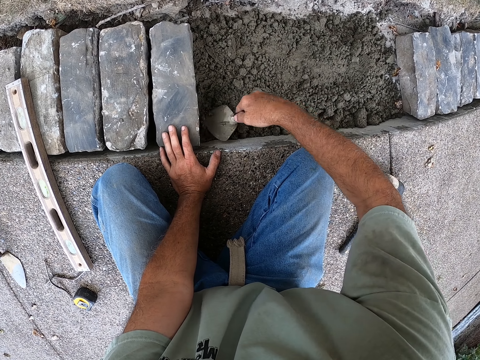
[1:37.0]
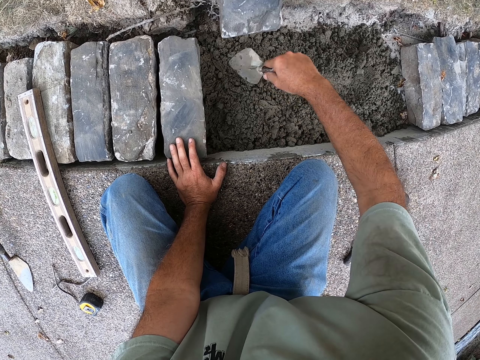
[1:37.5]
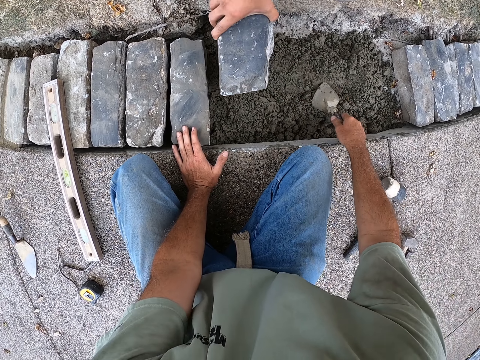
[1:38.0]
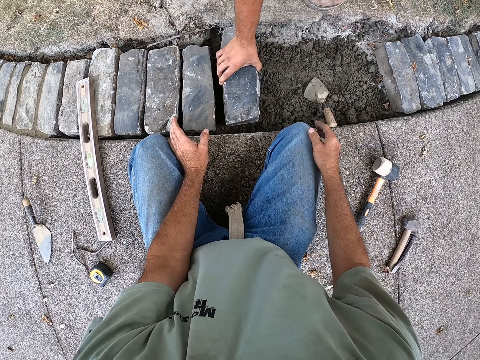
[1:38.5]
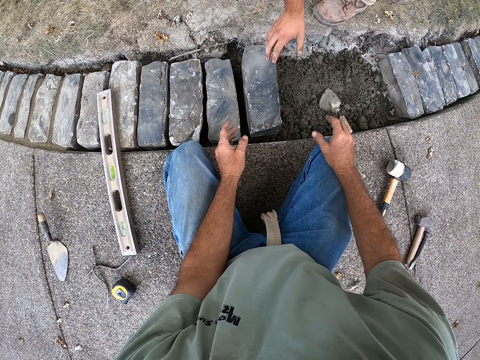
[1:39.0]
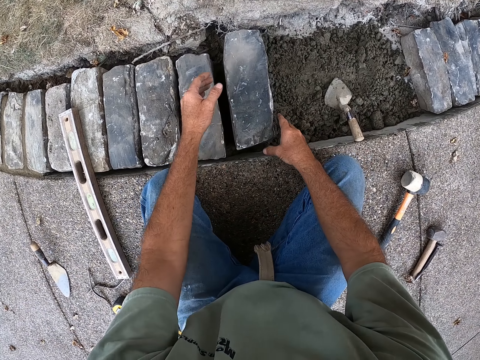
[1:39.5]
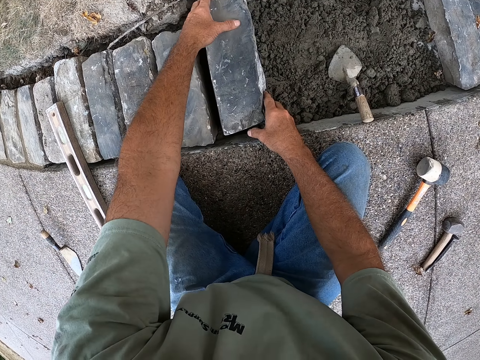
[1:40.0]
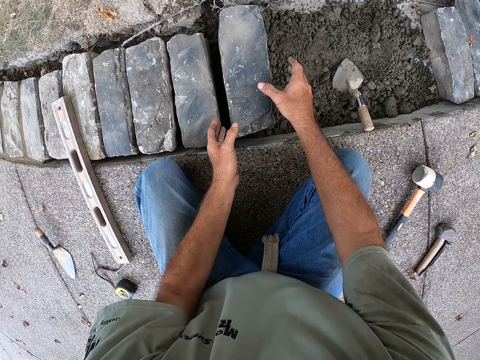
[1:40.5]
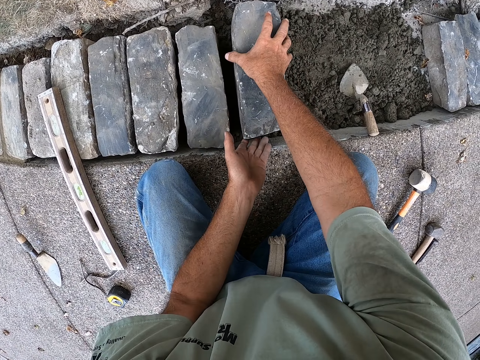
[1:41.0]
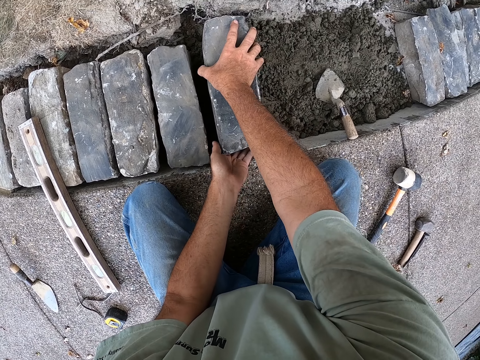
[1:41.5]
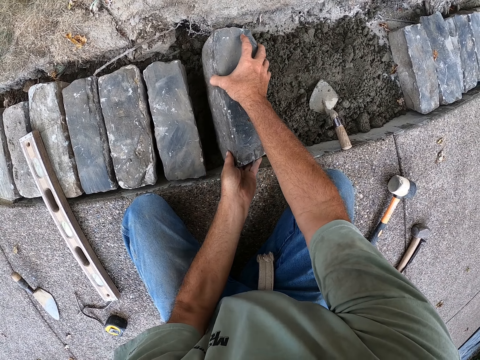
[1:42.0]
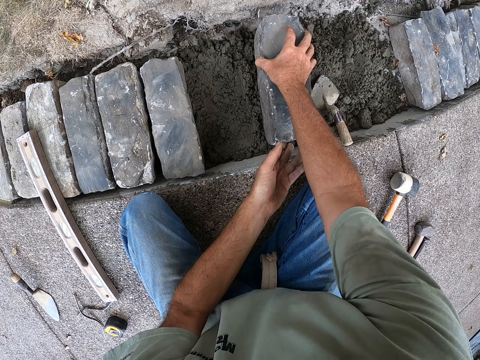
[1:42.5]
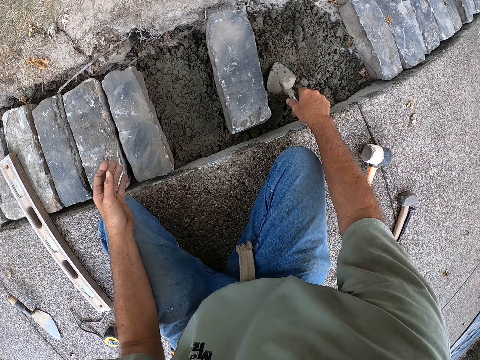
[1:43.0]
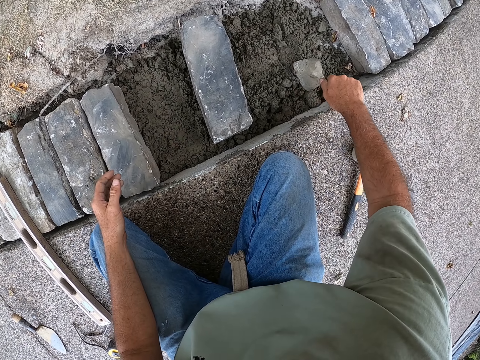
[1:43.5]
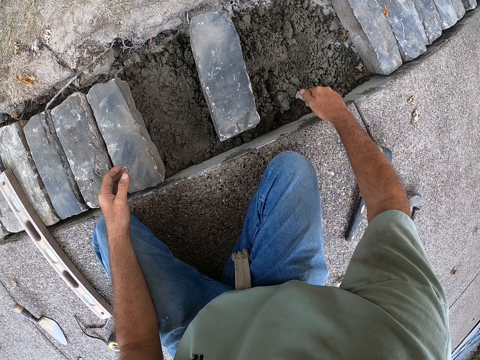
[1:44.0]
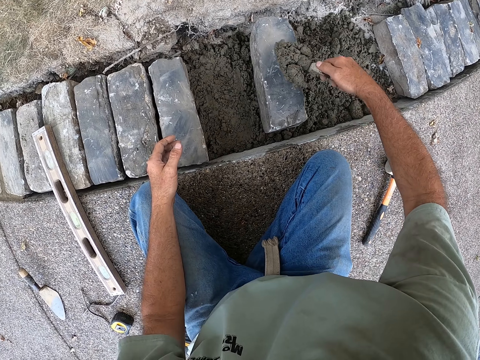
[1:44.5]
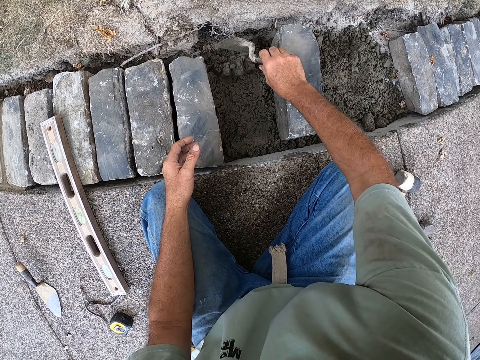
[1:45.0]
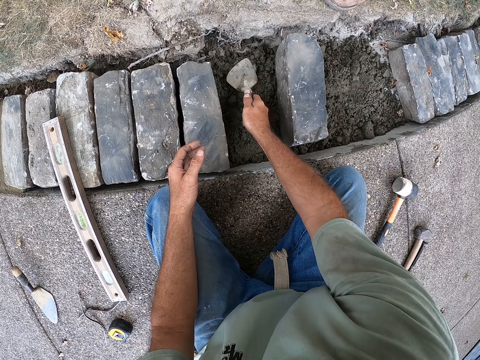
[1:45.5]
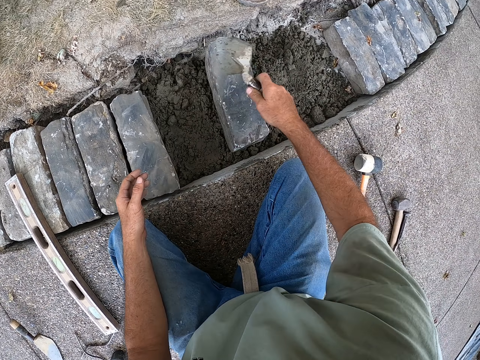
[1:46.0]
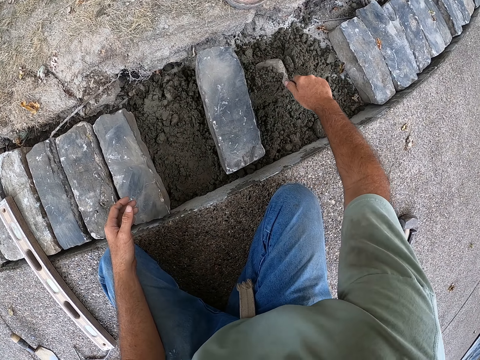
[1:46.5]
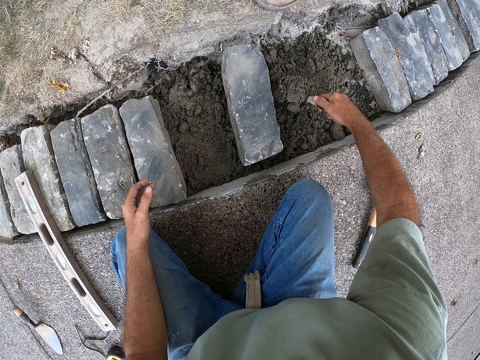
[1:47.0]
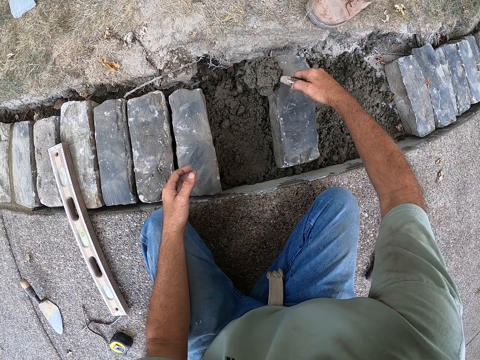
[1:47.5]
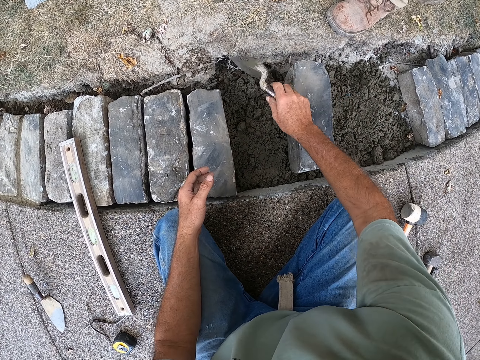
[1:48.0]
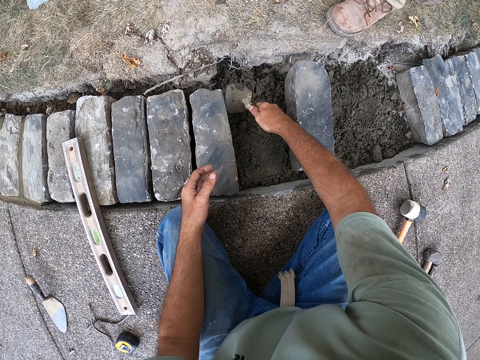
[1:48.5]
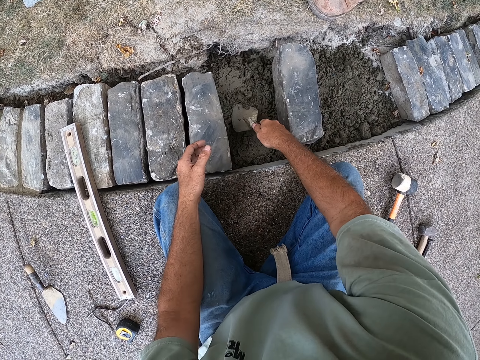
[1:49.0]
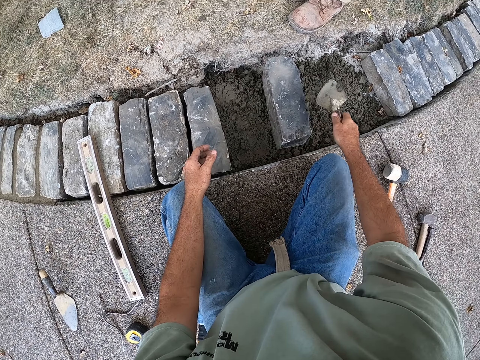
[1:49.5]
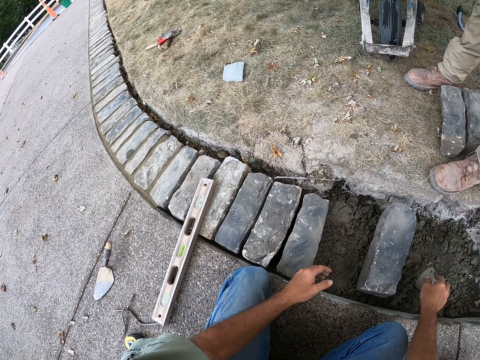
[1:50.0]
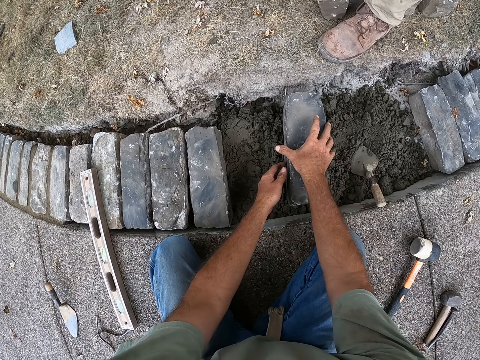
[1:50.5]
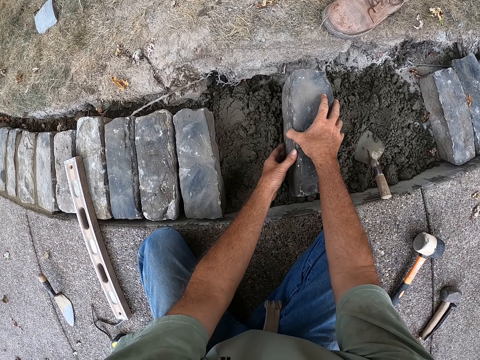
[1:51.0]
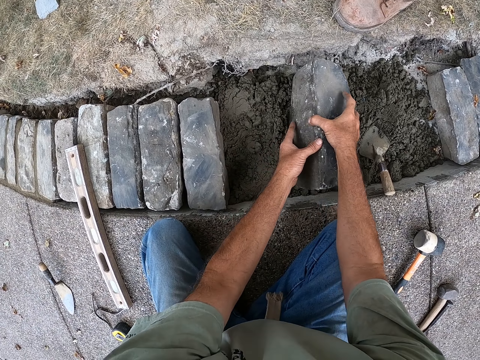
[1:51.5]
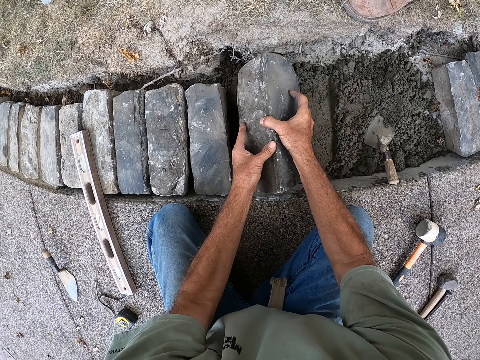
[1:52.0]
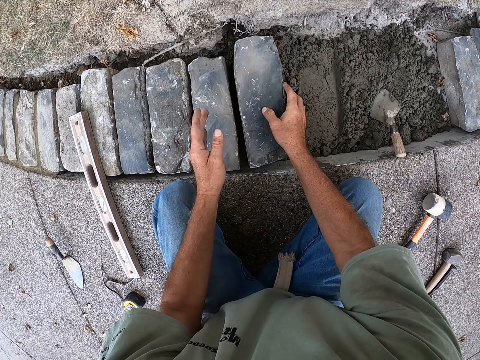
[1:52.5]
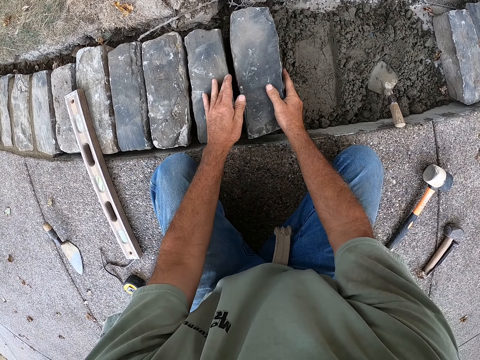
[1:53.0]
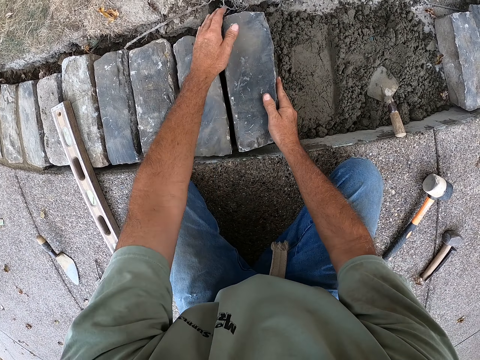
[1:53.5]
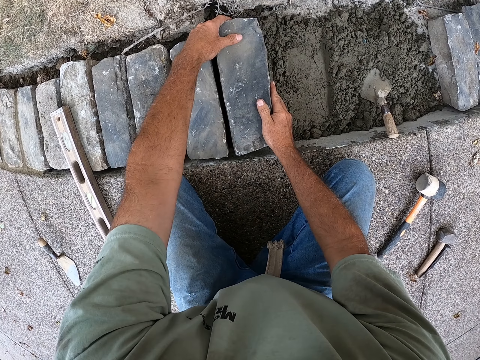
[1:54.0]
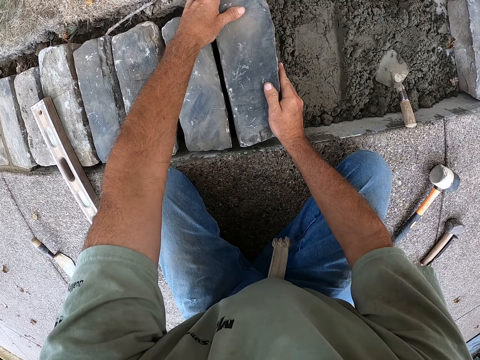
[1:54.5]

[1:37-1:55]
The camera wearer puts the trowel on the sand. A man puts the brick on the sand. The camera wearer holds the brick. They put the brick to the sand. They move the brick on the sand. They pick up the trowel. They spread the sand with the trowel. They scoop the sand. They pour the sand on the sand. They scoop the sand. They pour the sand on the sand. They put the trowel on the sand. They hold the brick. They put the brick on the sand.

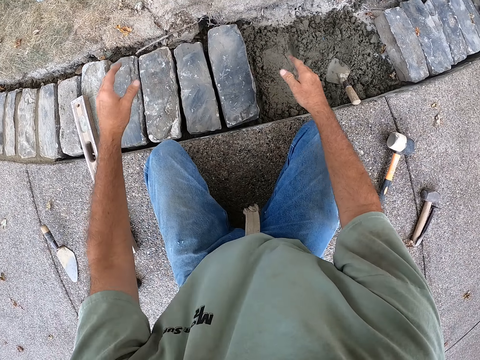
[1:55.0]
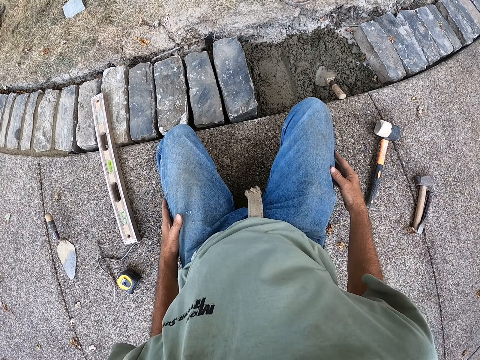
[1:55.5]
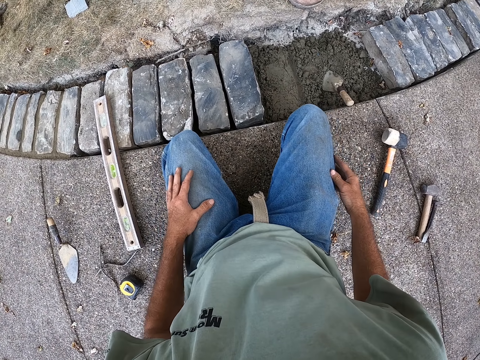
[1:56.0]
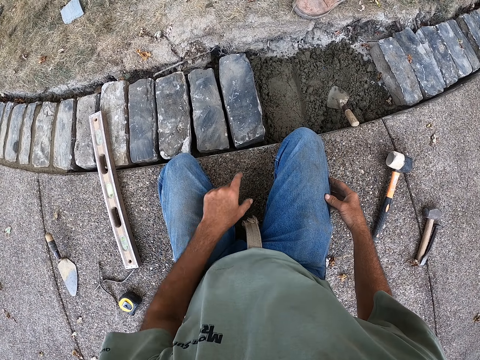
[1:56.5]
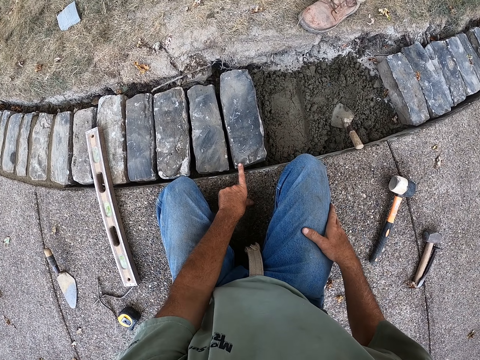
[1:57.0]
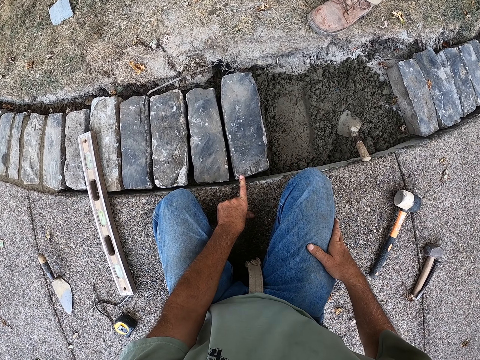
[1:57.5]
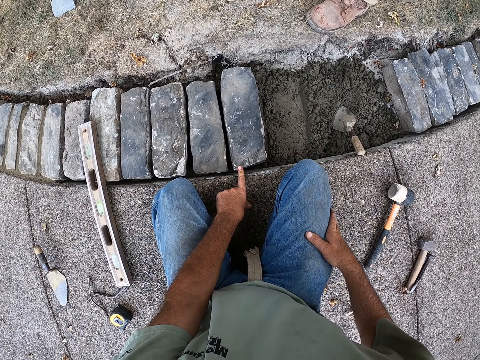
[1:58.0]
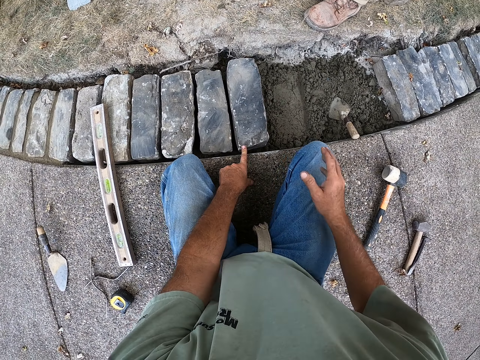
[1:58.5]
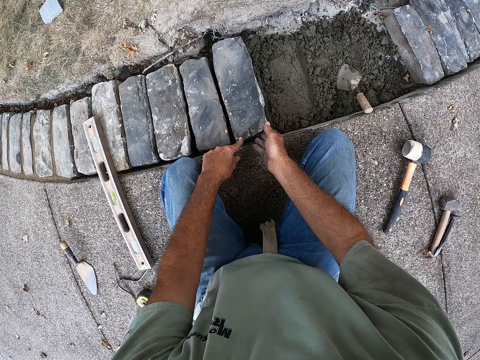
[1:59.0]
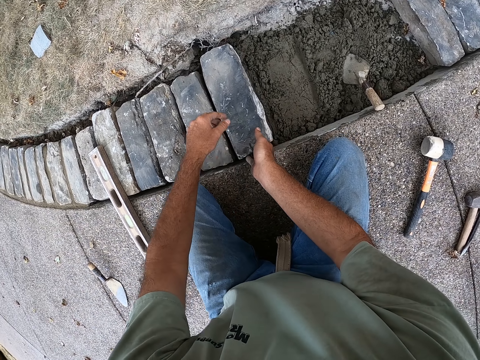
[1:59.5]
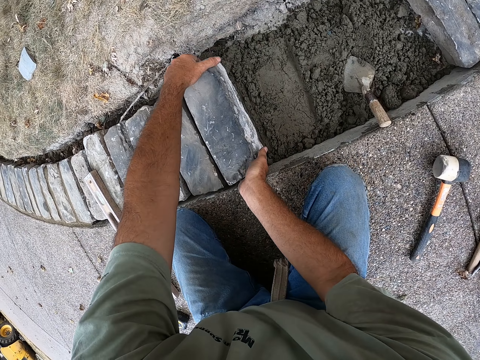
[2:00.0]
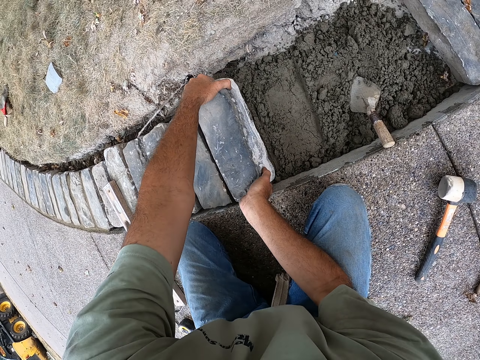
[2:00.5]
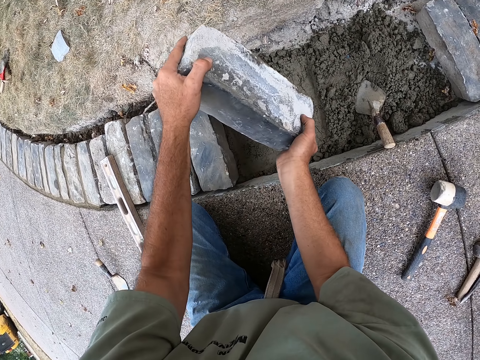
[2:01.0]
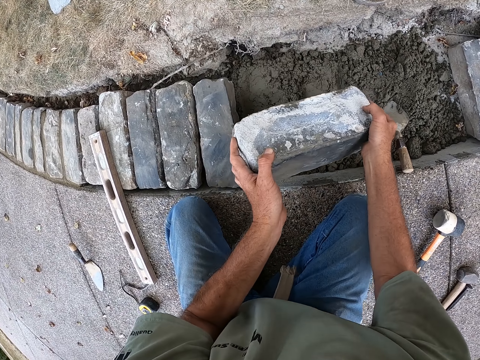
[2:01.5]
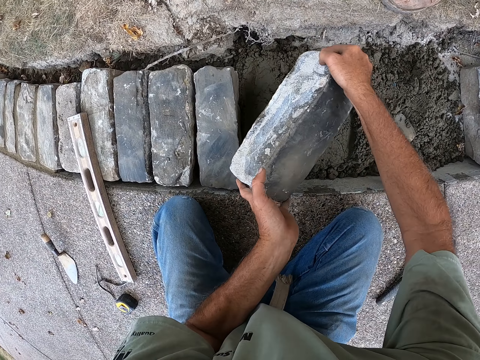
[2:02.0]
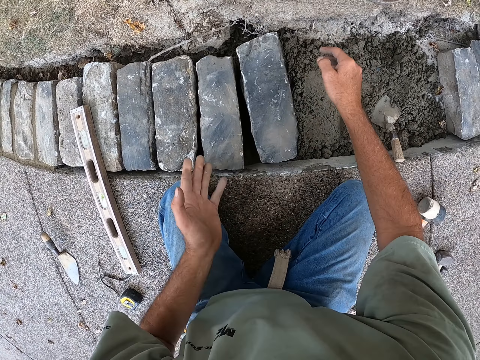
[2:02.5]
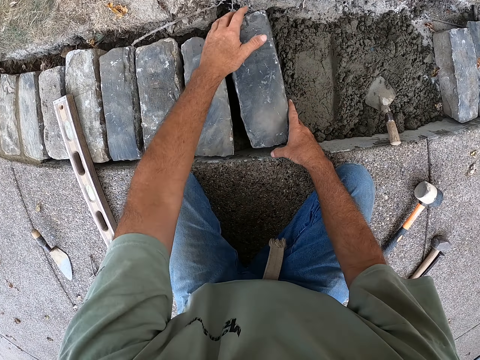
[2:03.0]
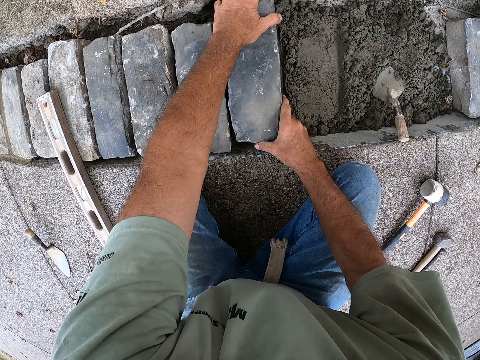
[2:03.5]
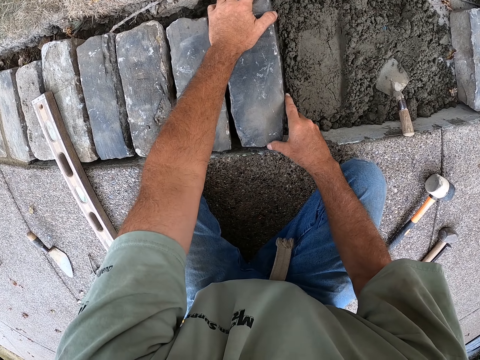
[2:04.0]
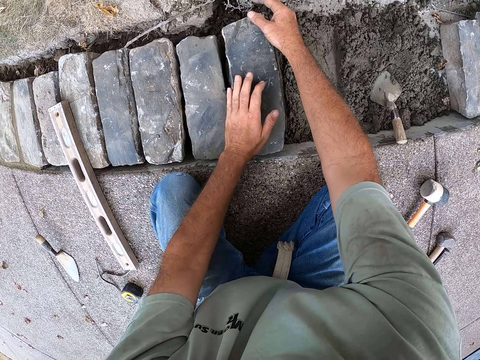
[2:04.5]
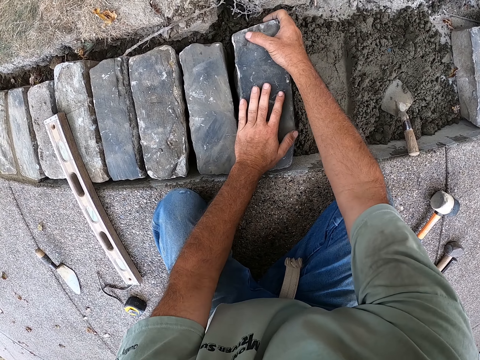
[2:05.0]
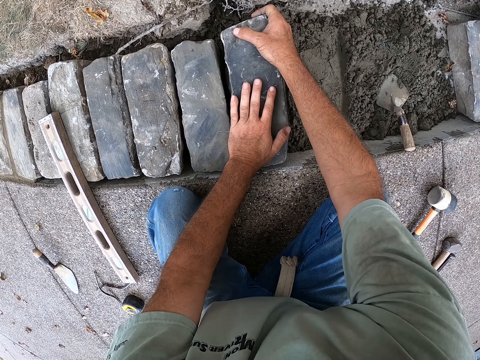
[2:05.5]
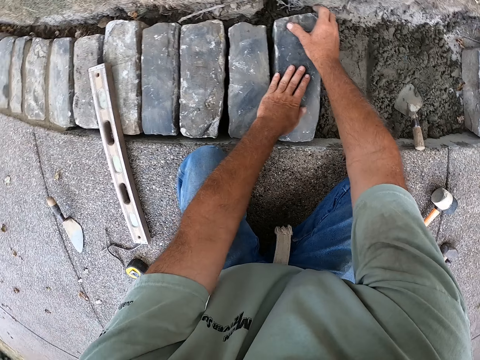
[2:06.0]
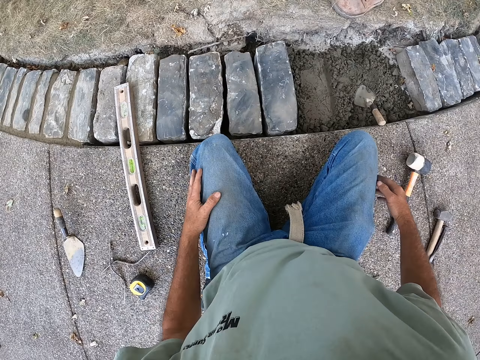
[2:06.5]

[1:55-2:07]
The camera wearer puts the hand on the lap. They put the finger on the brick. They pick up the brick. They turn the brick around. They put the brick on the sand. They fix the brick with hands.
